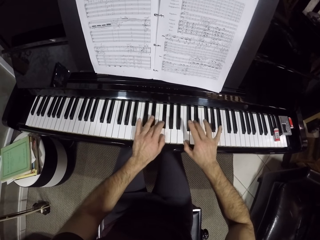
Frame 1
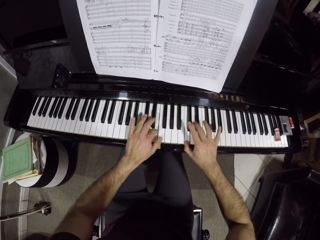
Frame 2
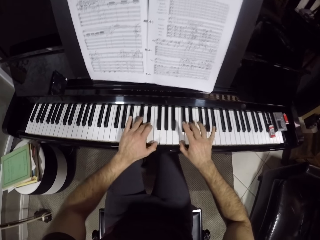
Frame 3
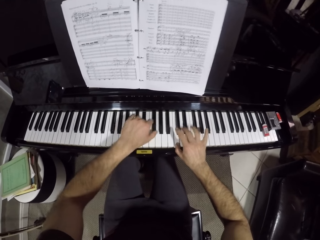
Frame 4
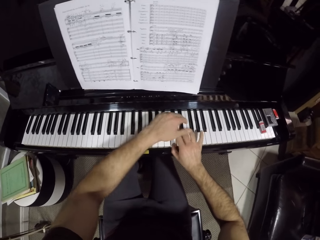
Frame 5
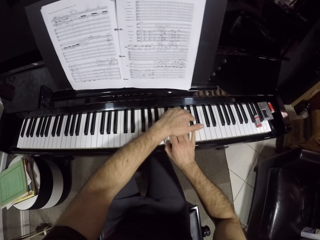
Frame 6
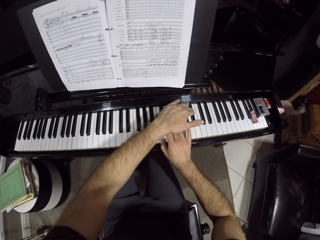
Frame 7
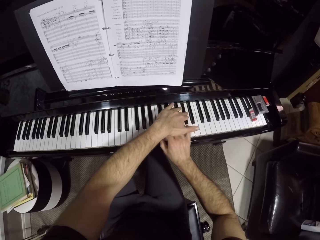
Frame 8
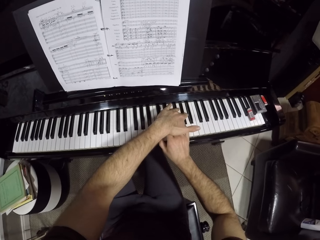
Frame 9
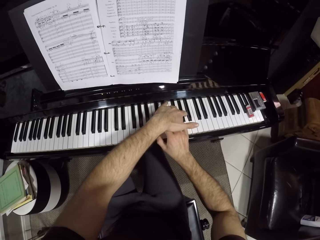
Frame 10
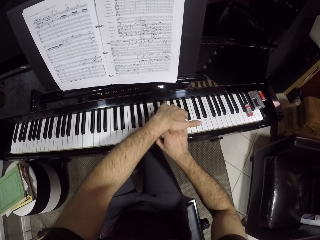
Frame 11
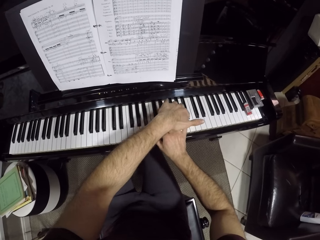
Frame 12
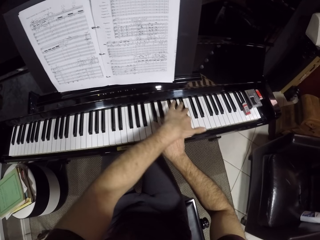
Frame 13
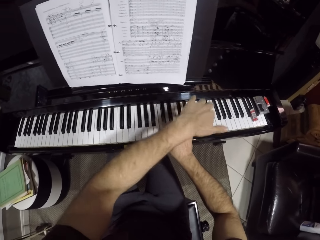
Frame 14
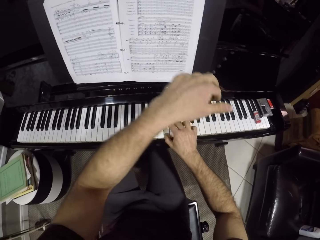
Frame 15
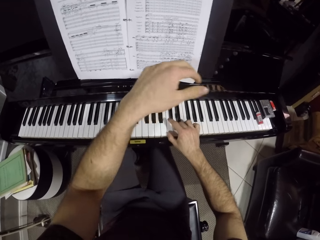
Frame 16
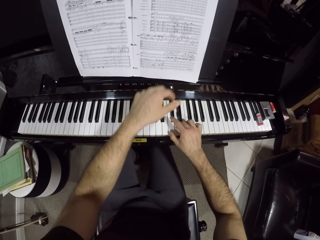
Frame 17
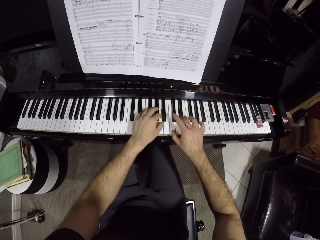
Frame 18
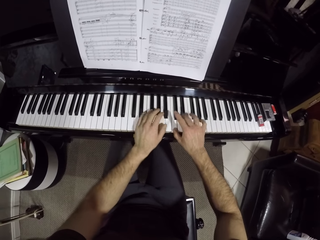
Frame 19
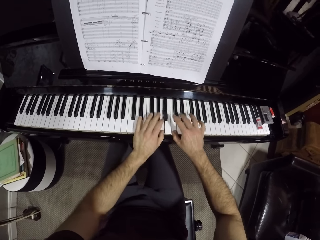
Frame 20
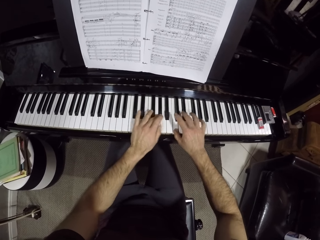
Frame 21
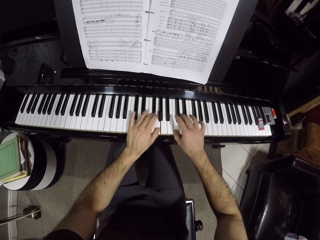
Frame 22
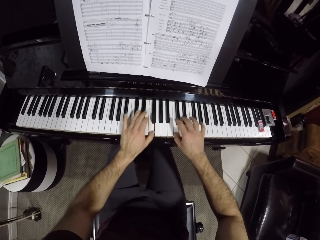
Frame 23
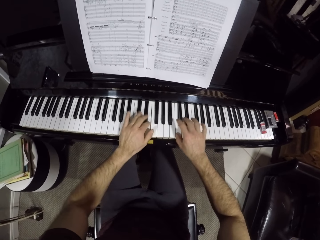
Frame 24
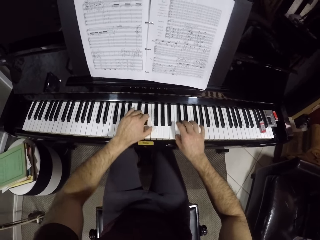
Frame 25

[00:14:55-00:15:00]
The camera wearer plays the piano with both hands.

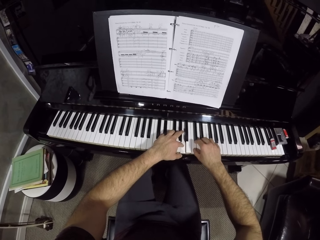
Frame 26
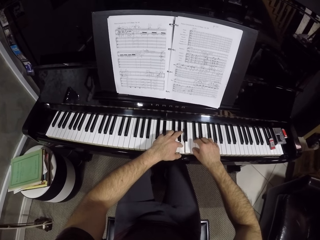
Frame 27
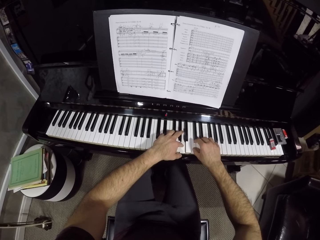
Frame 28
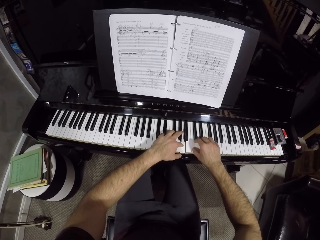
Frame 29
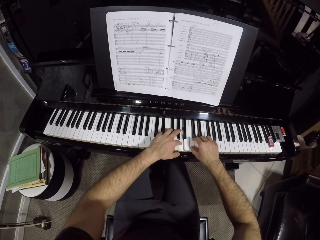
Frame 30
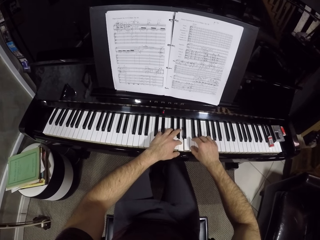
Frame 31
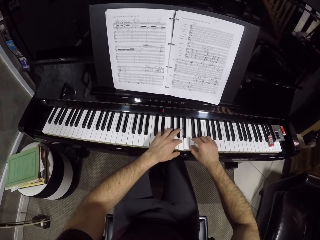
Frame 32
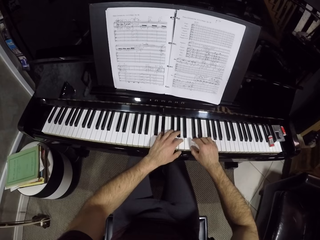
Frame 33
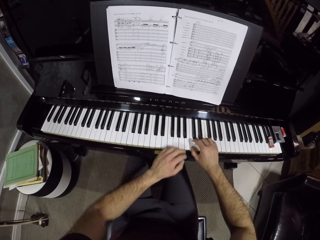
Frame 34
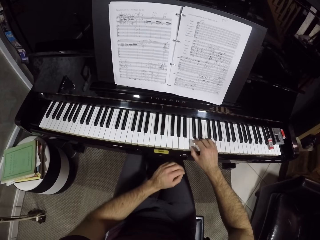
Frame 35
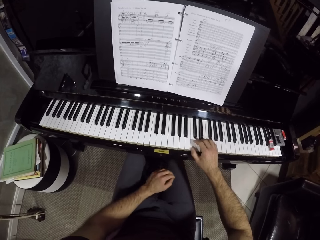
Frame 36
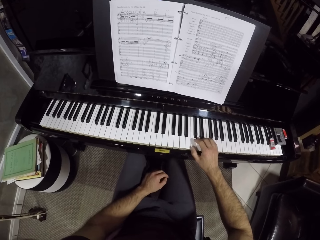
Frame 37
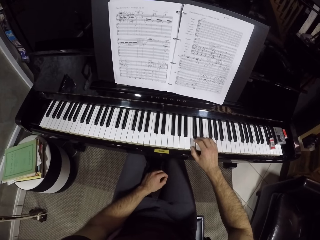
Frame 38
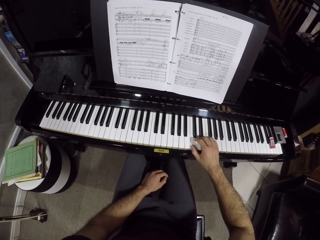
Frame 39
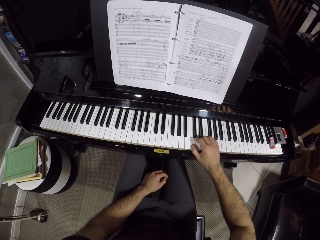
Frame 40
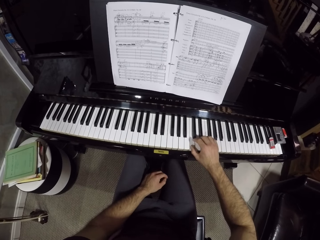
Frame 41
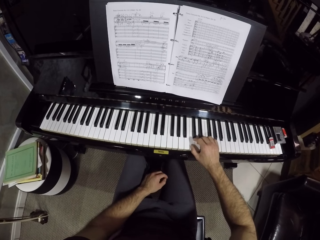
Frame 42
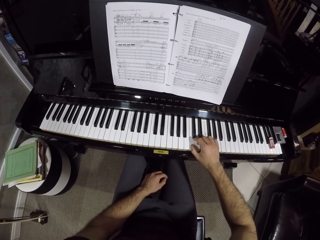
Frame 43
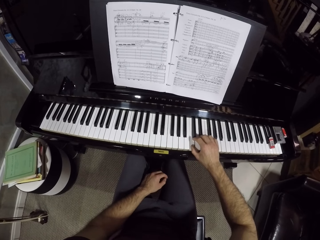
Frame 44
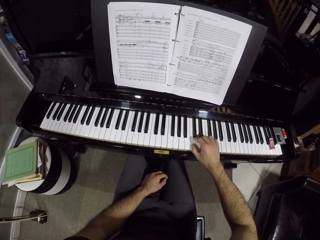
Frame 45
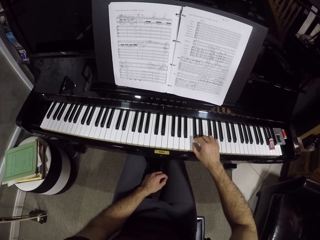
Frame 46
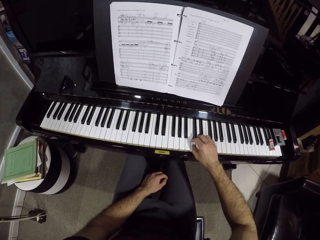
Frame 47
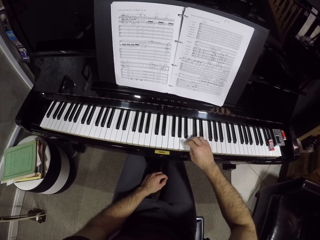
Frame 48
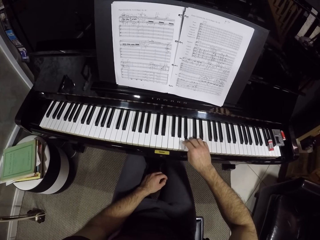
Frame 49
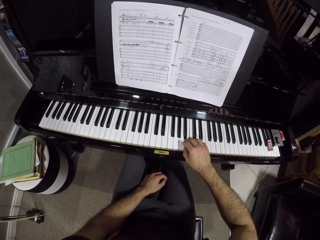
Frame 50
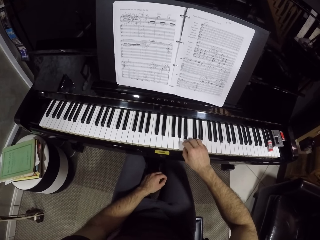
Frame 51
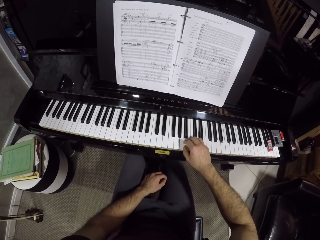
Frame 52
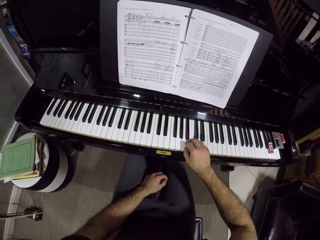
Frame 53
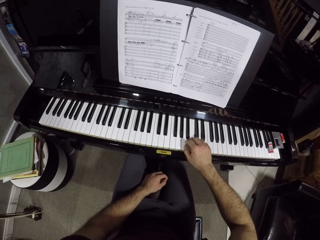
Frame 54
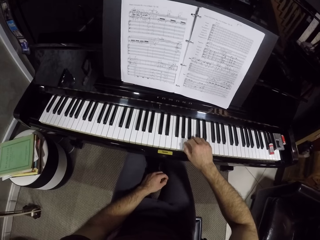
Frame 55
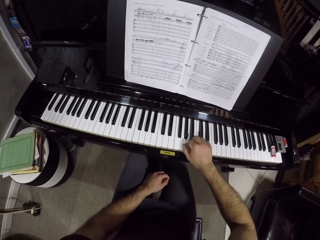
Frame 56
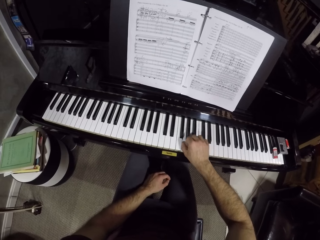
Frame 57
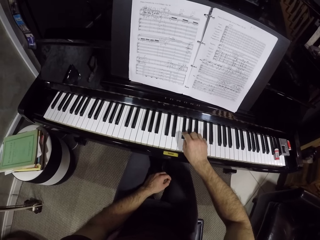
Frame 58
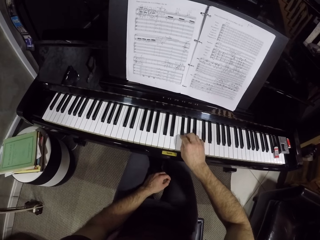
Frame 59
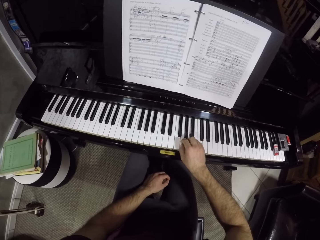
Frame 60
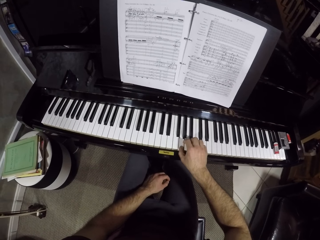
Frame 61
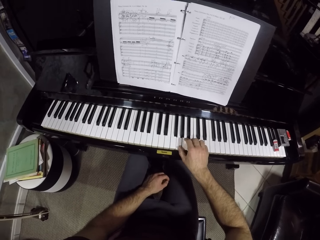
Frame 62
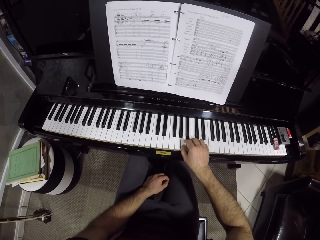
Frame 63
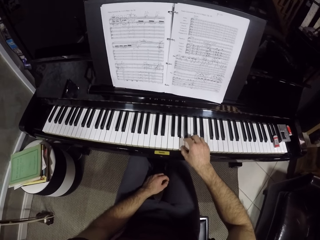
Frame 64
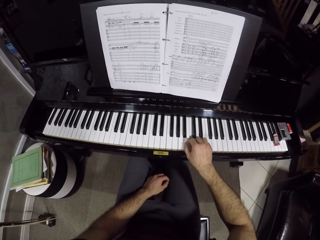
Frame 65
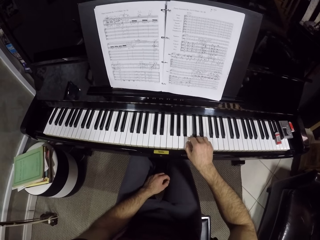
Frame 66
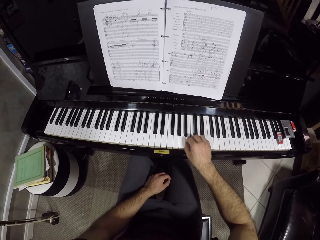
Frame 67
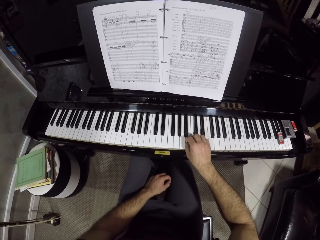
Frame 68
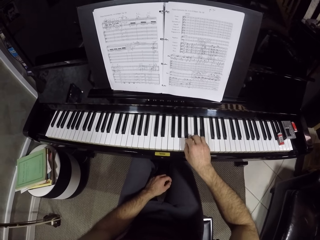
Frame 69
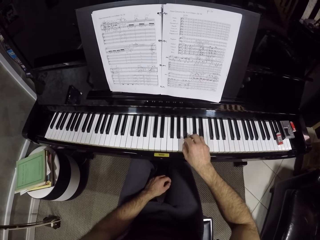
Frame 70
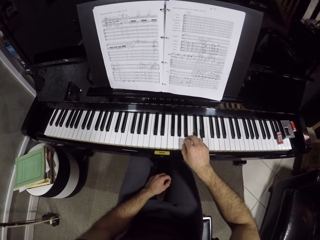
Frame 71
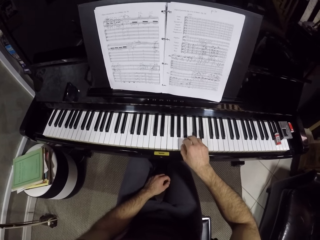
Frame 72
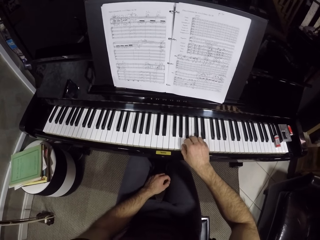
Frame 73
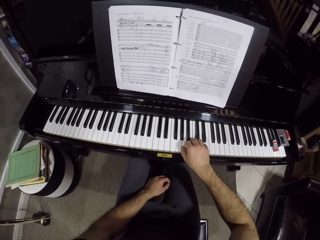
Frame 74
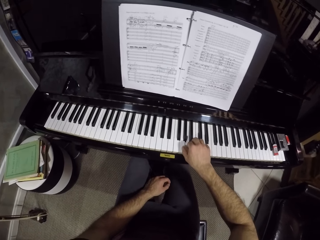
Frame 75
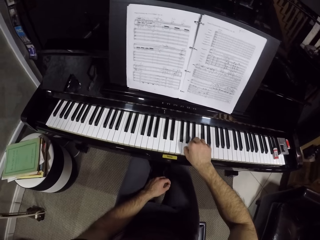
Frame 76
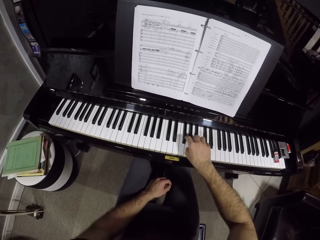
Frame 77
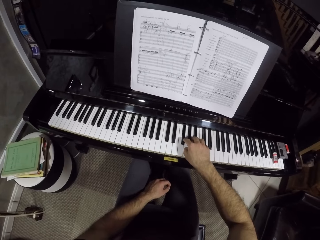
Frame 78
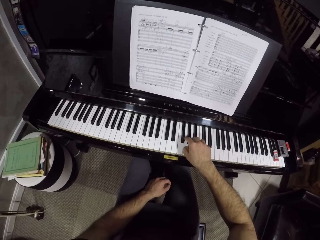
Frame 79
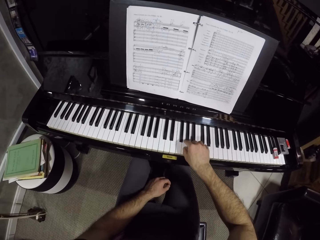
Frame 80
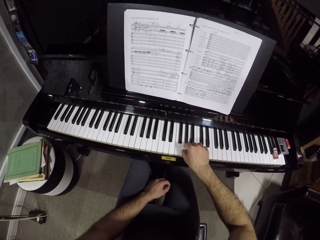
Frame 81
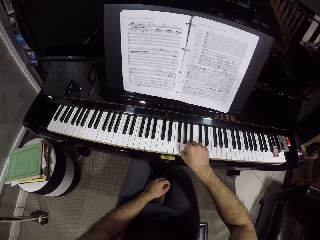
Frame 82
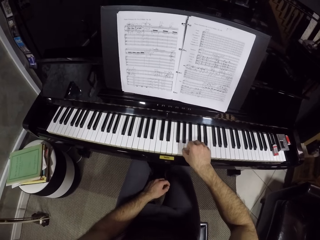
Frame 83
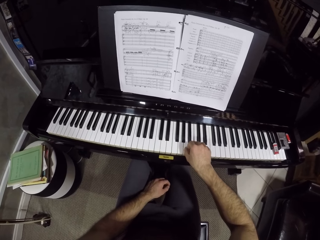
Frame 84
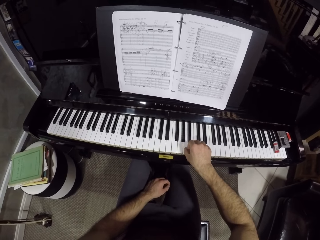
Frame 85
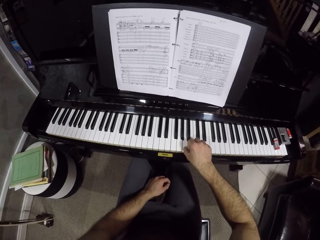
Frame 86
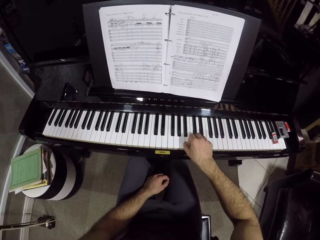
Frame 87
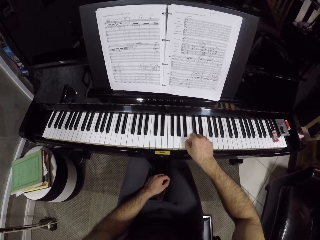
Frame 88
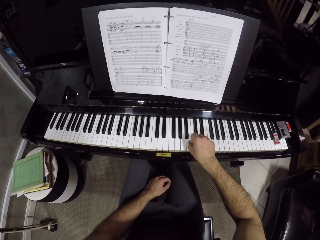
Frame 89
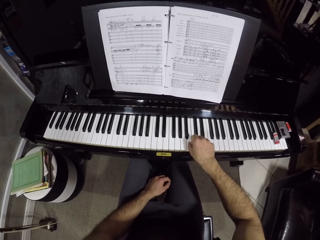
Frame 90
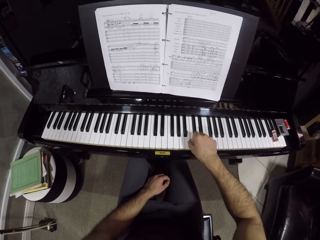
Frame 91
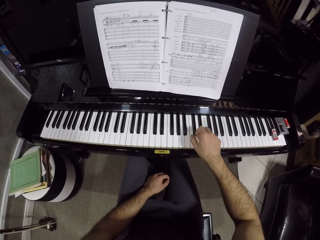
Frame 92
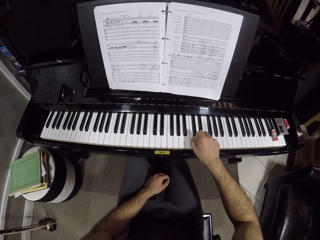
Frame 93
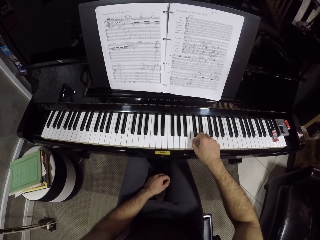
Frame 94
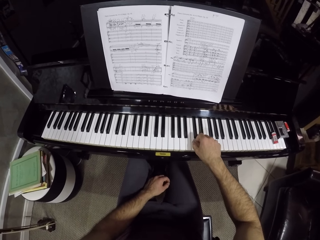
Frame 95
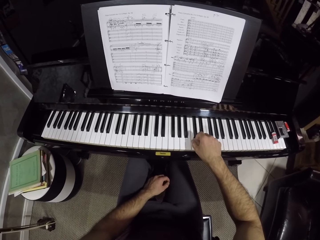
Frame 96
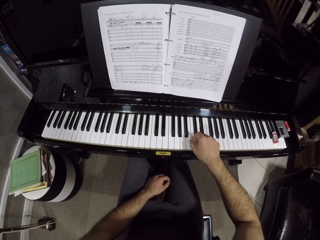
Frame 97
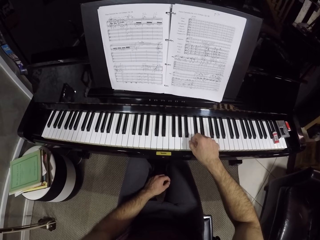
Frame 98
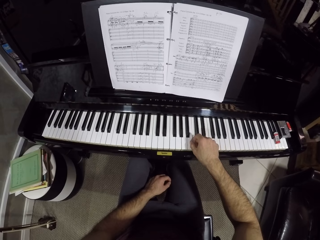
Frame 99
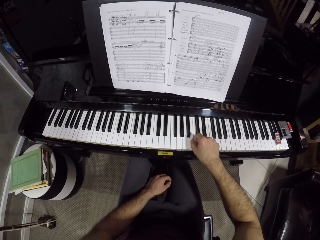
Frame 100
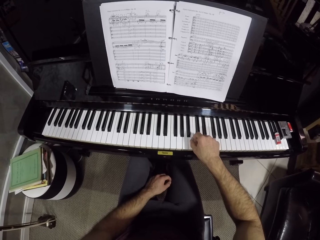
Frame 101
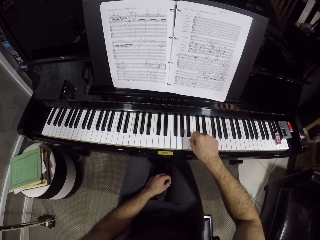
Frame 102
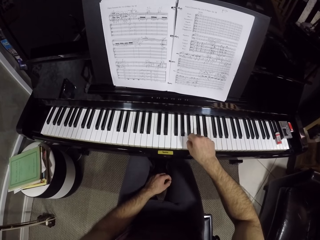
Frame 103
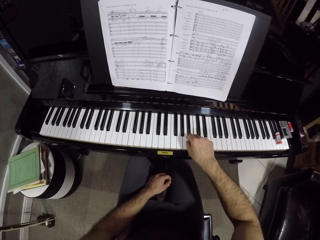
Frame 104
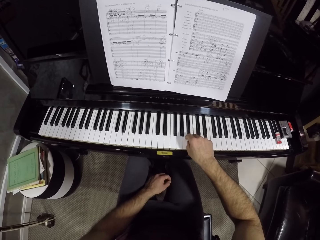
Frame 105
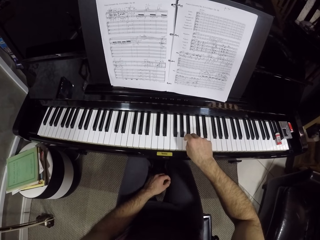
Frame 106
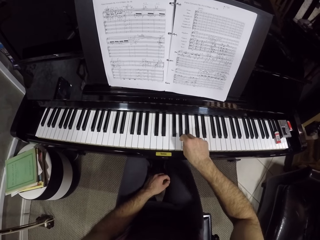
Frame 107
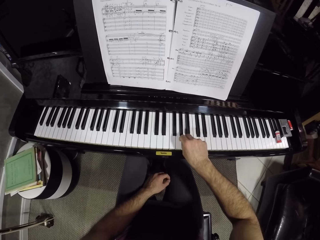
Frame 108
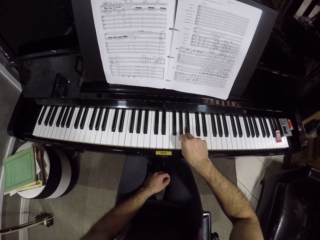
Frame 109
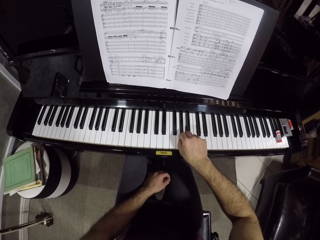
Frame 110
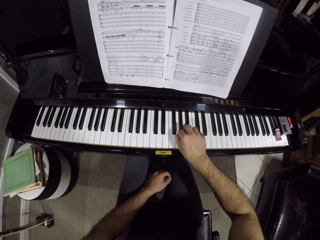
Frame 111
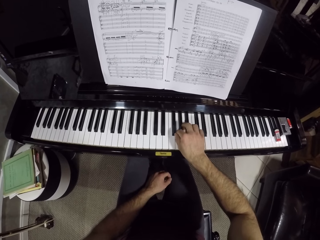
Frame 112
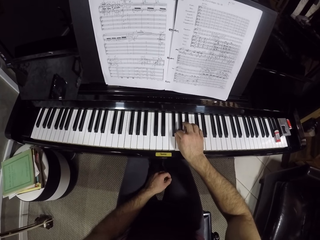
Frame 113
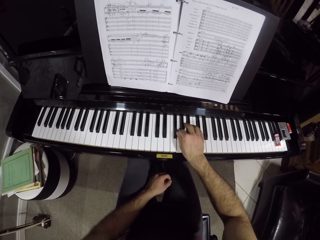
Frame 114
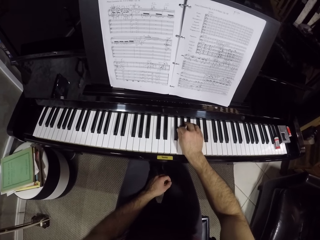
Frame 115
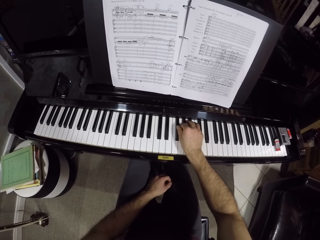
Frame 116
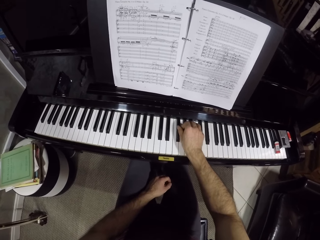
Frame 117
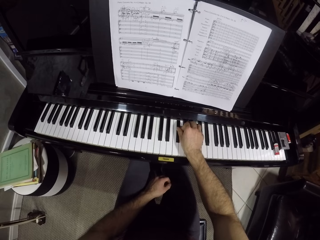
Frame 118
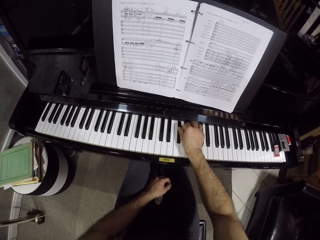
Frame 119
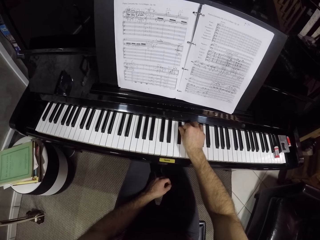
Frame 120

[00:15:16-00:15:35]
The camera wearer places his left hand on his lap.
